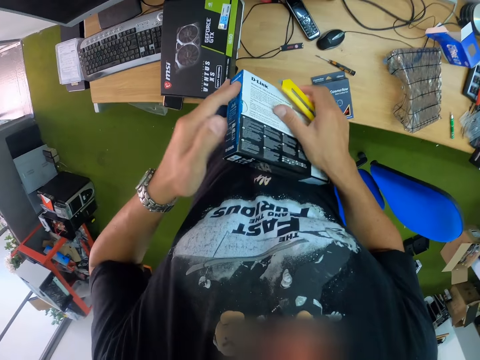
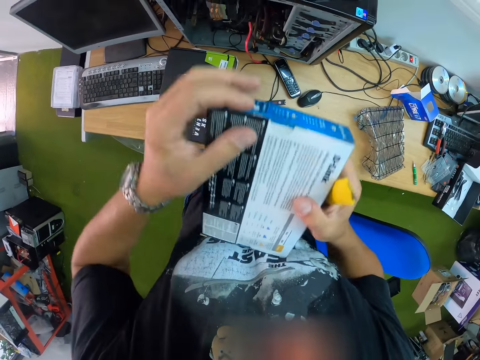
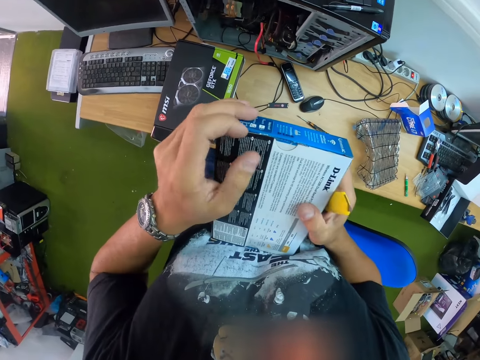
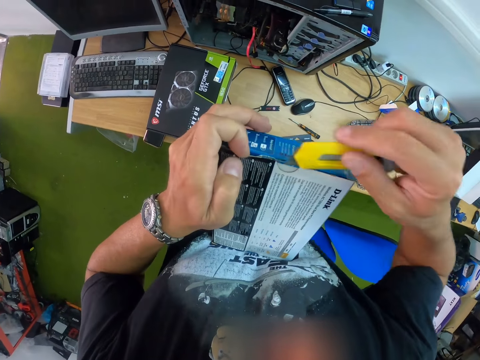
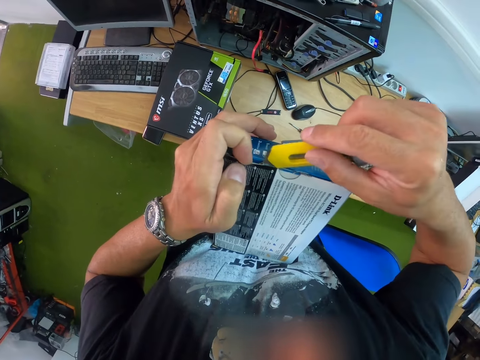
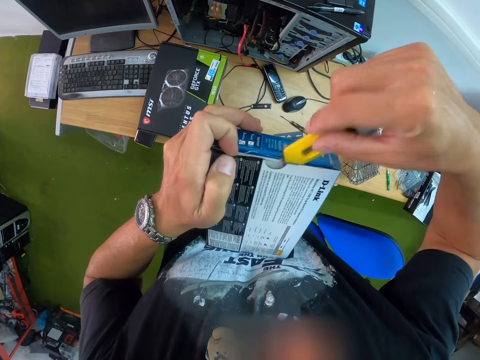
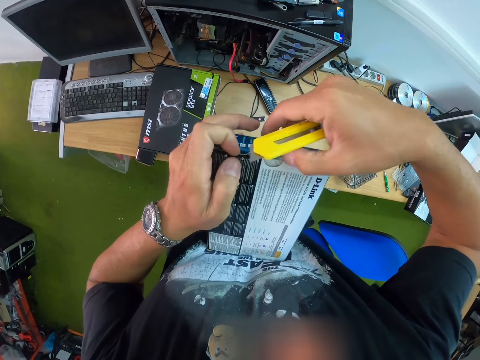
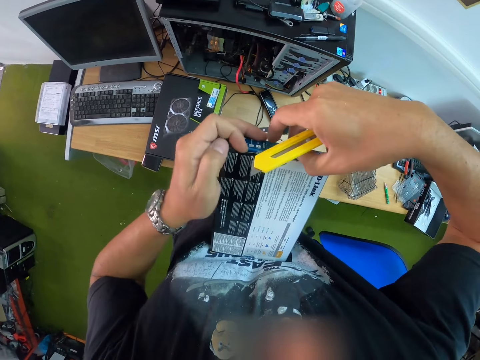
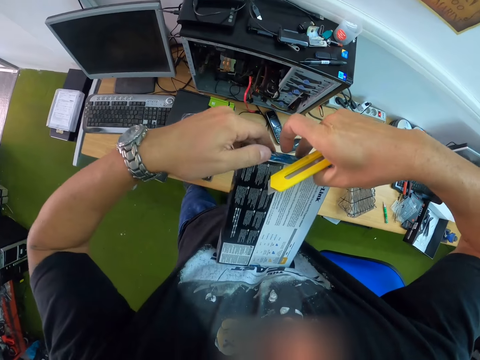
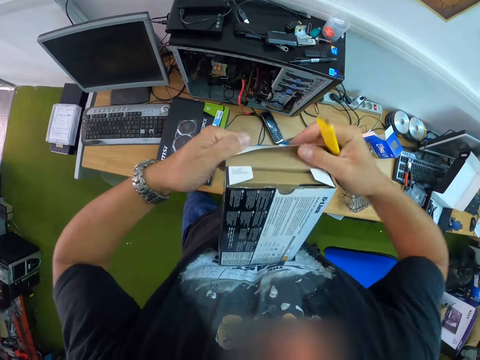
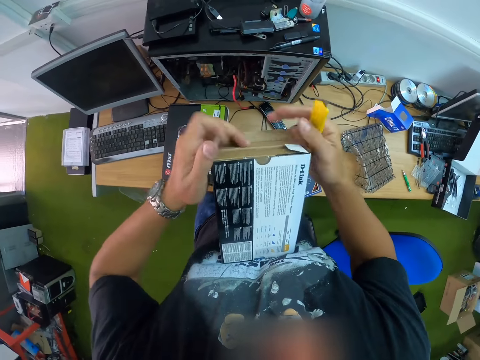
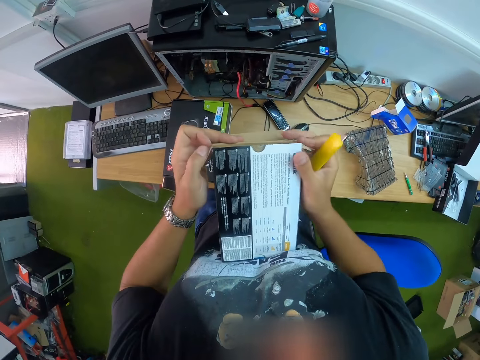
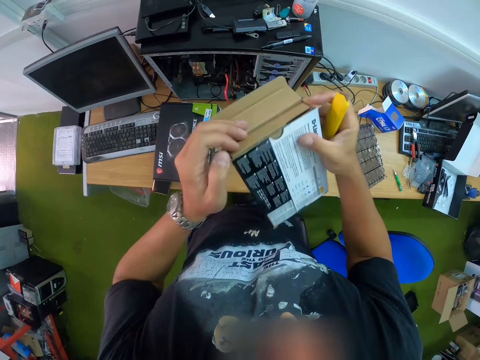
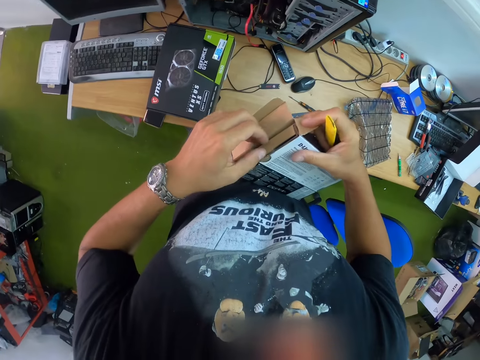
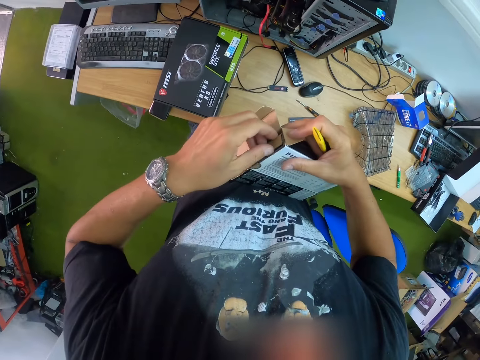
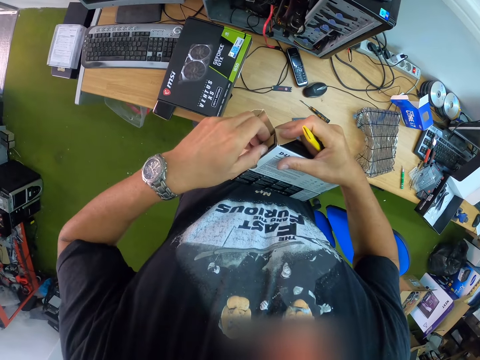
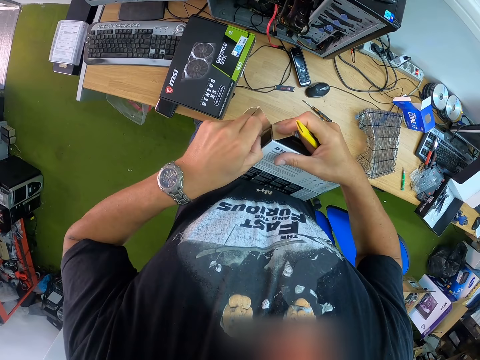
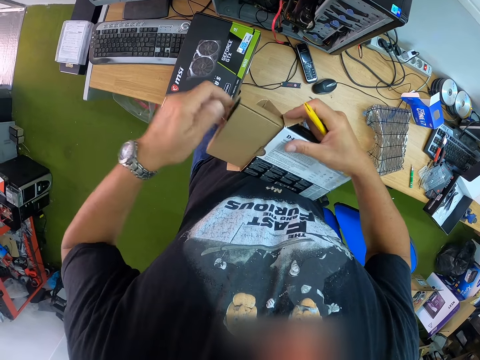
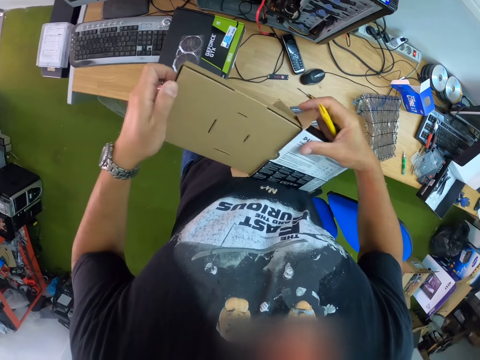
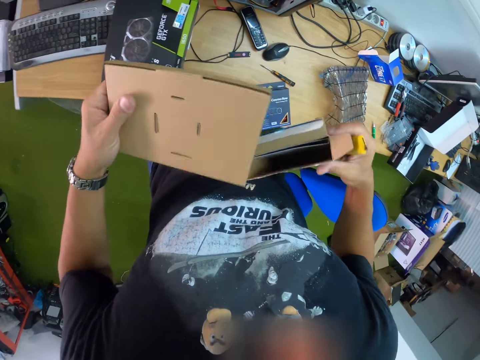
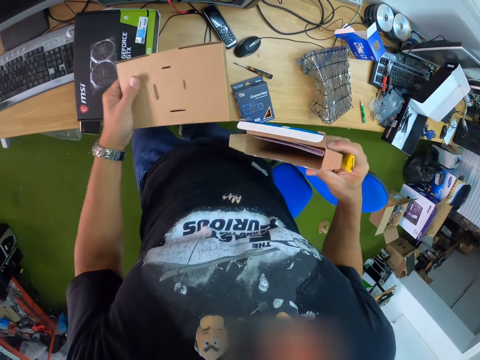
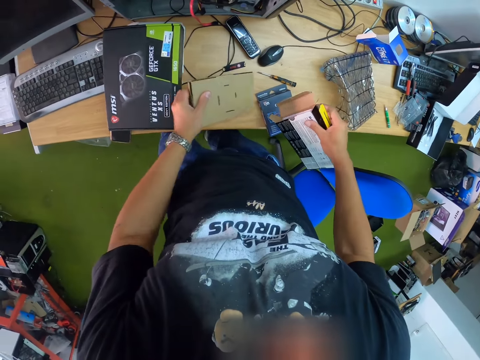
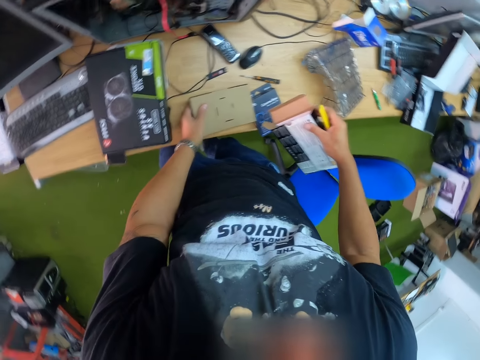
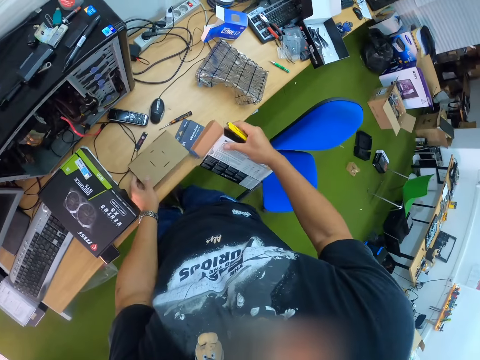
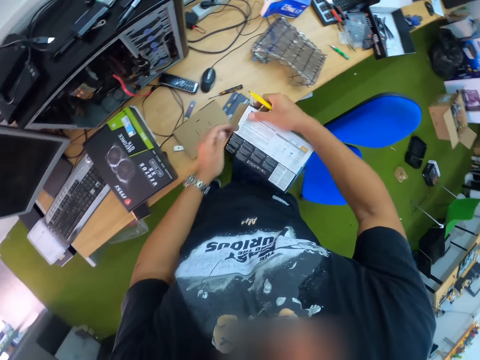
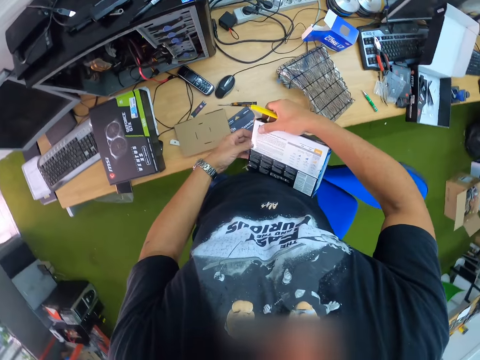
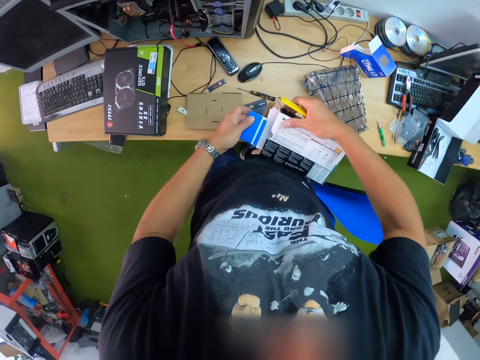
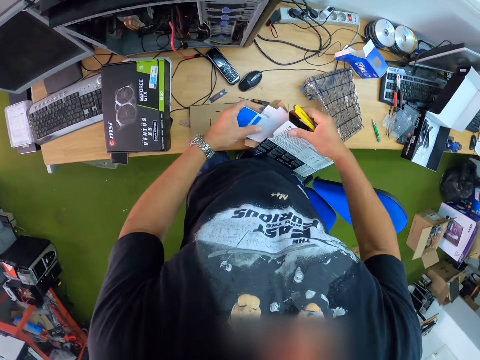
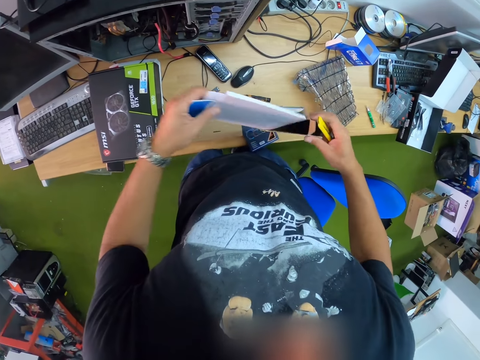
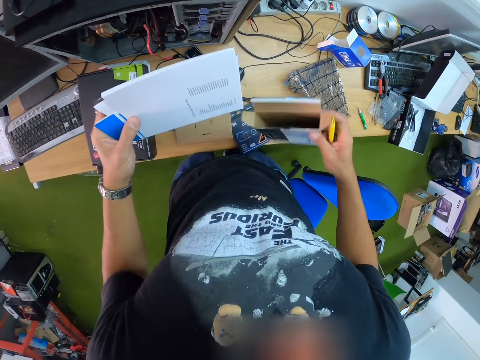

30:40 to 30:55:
The camera wearer holds the router pack with his left hand. He cuts the router pack with the knife in his right hand. He opens the router pack with both hands. He holds the pack with his right hand. He pulls a box from the router pack with his left hand. He drops the box in his left hand on the table. He pulls papers and a card from the box with his left hand.

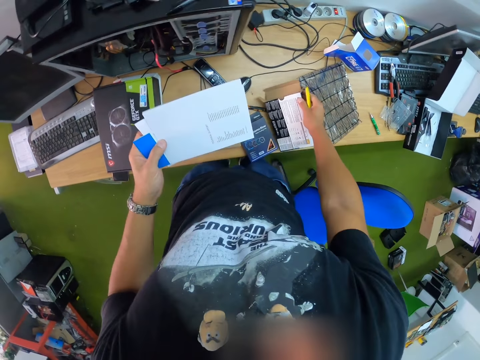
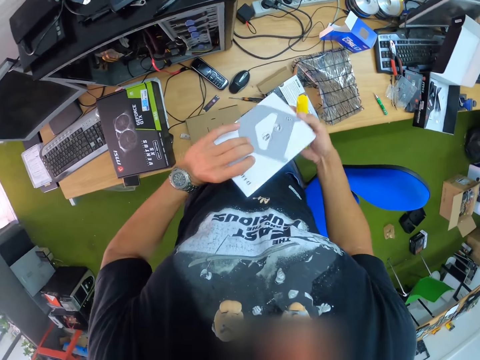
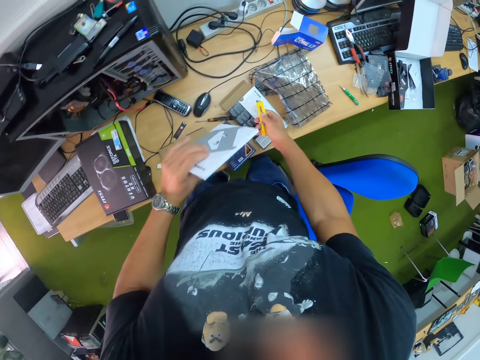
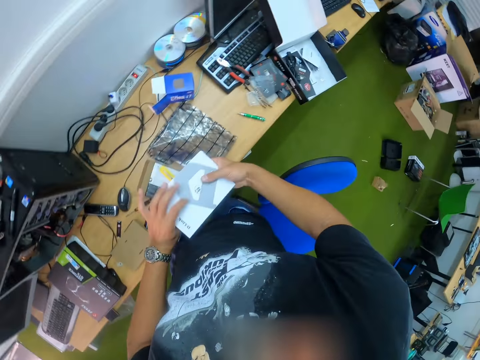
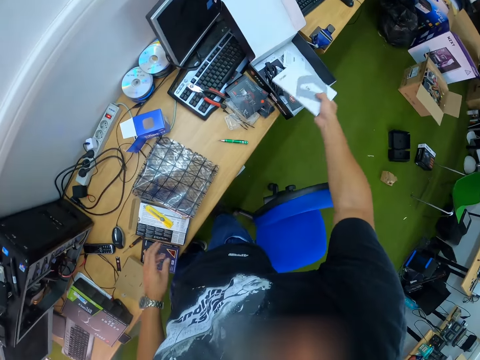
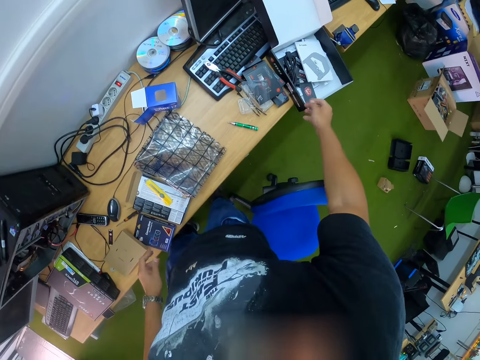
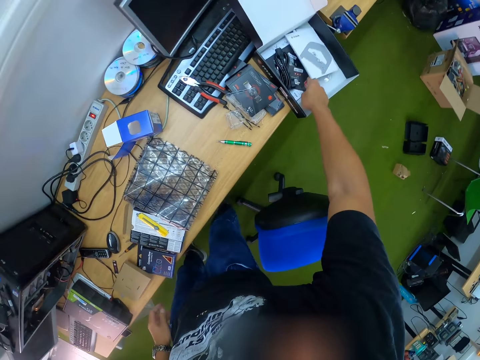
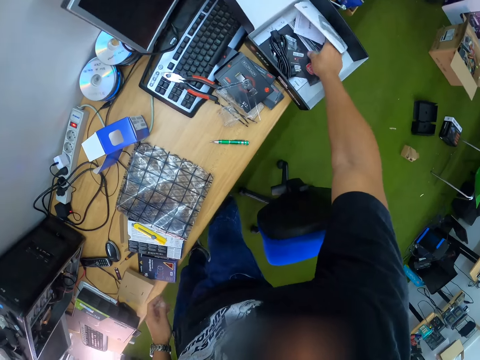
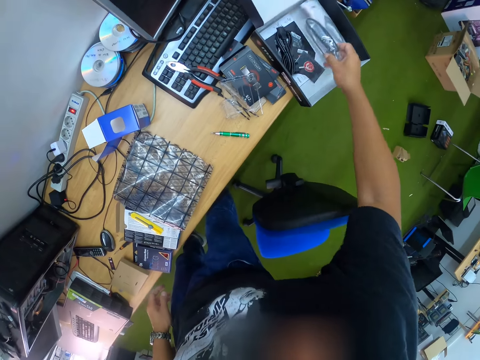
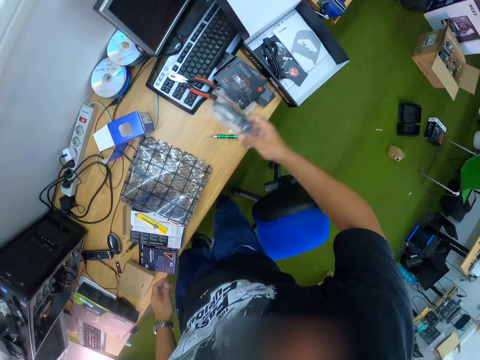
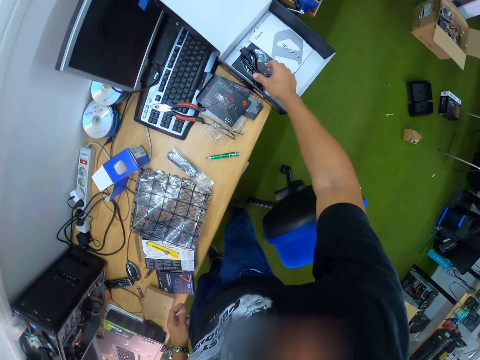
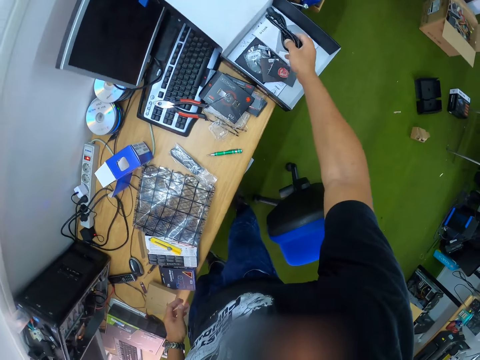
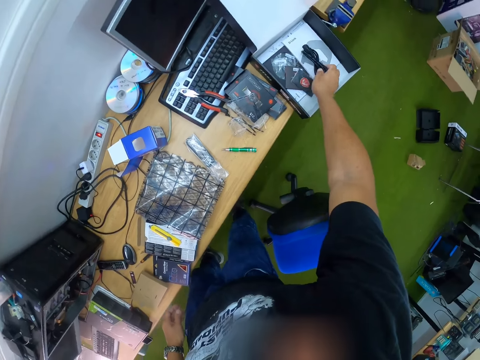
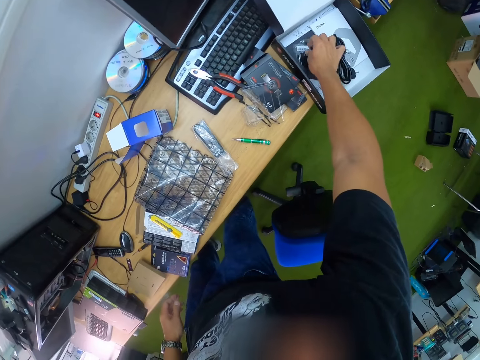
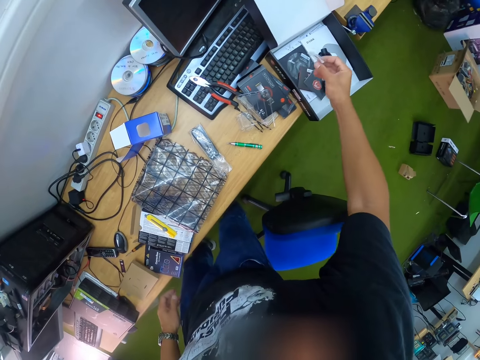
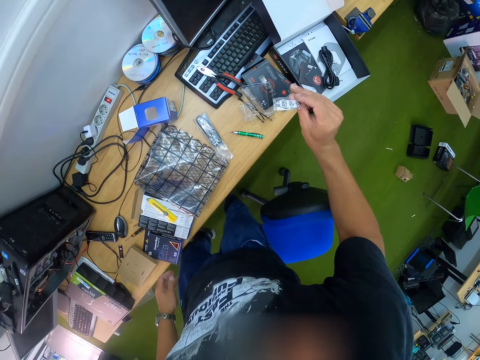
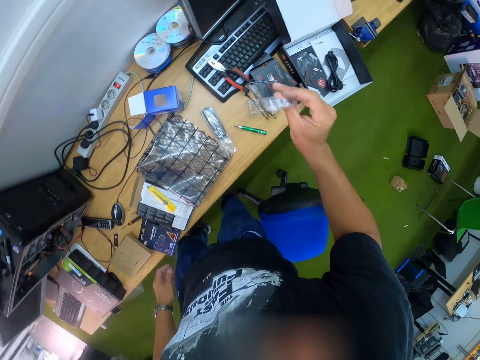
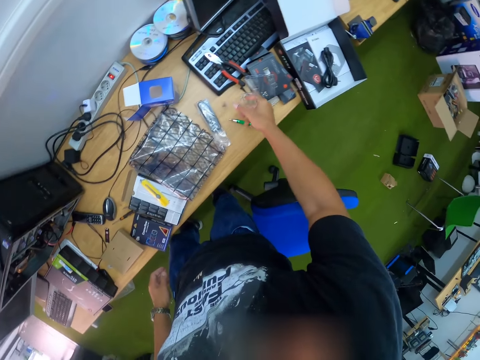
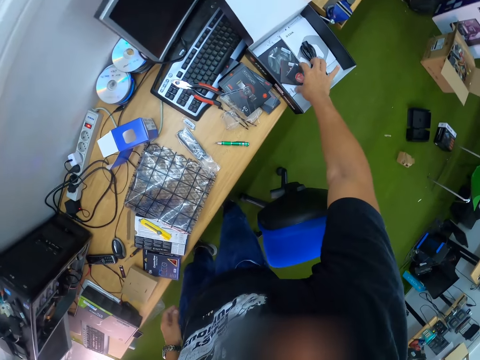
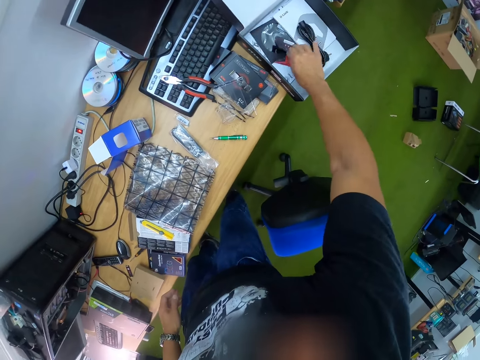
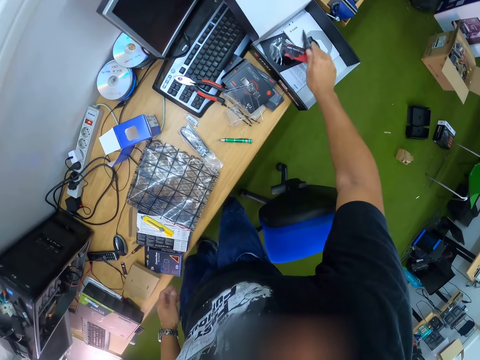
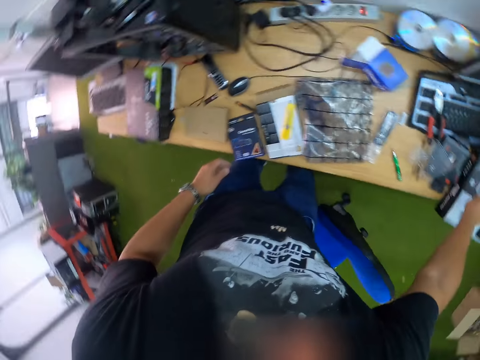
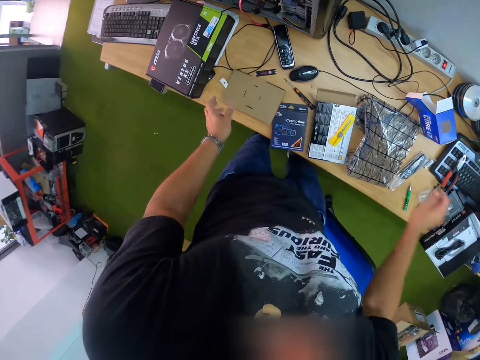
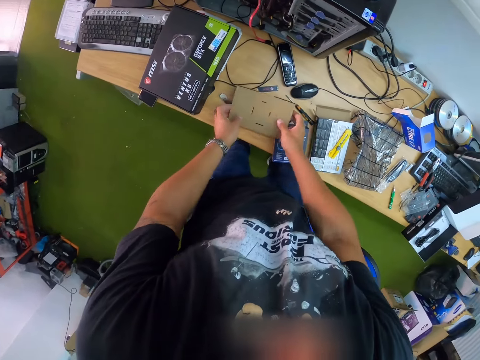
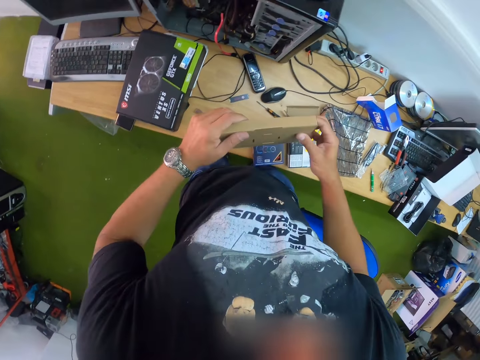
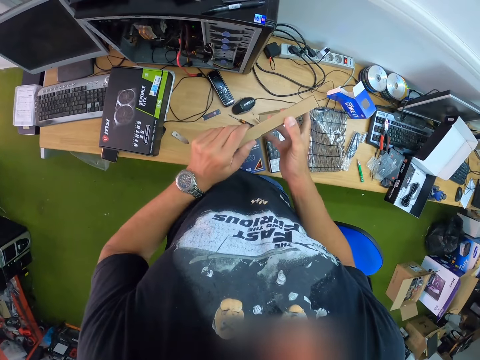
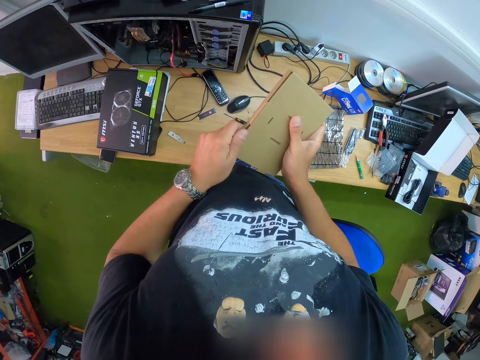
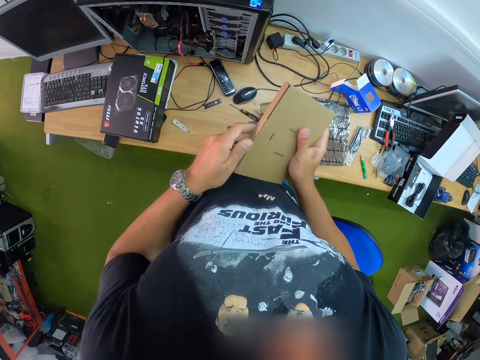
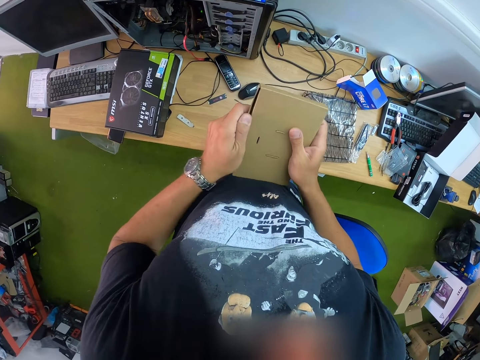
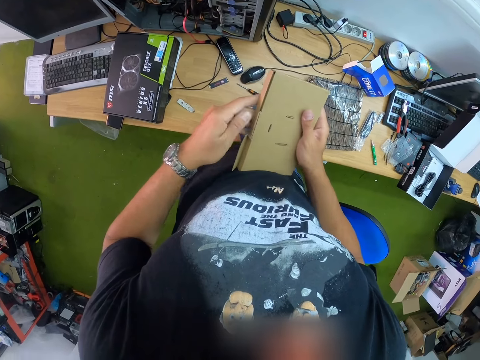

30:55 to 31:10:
The camera wearer drops the router pack in his right hand on the table. He holds the papers and card with both hands. He holds the papers and card with his left hand. He drops the knife in his right hand on the table. He passes the papers and card from his left hand to his right hand. He drops the papers and card in his right hand on the table. He lifts the papers on the table with his right hand. He picks up a pack from the table with his right hand. He drops the pack in his right hand on the table. He picks up a cord from the table with his right hand. He moves a cable. He drops the cord in his right hand on the table. He picks up the card from the table with his right hand. He drops the card in his right hand on the table. He picks up the card from the table with his right hand. He drops the card in his right hand on the table. He picks up the box from the table with both hands. He opens the box with his right hand.
